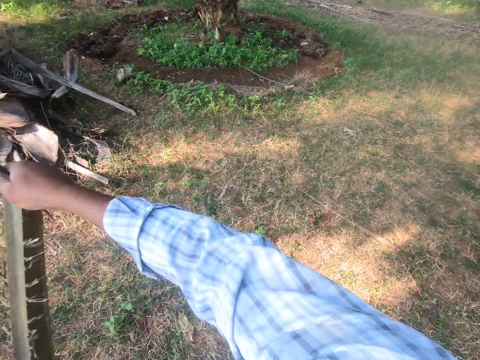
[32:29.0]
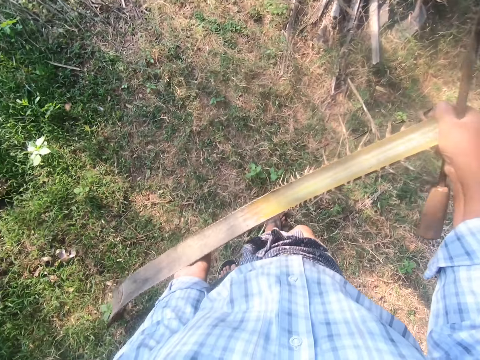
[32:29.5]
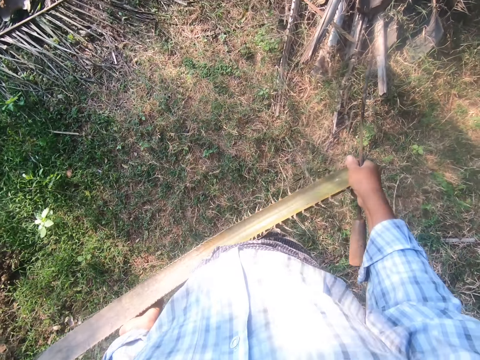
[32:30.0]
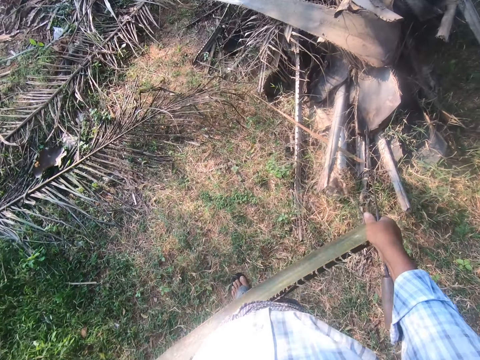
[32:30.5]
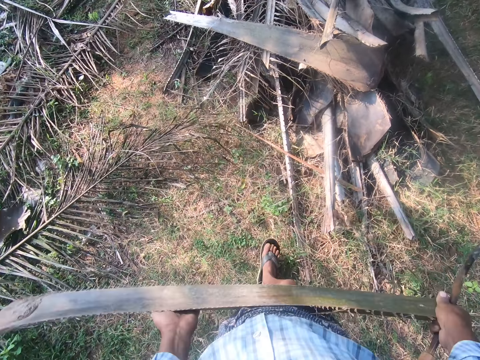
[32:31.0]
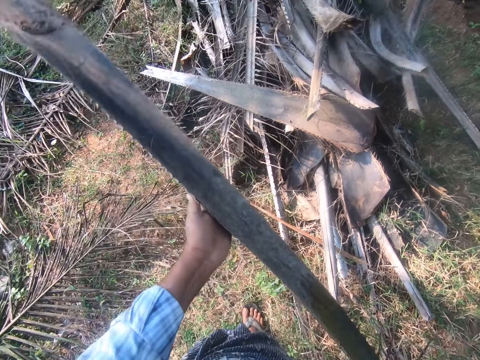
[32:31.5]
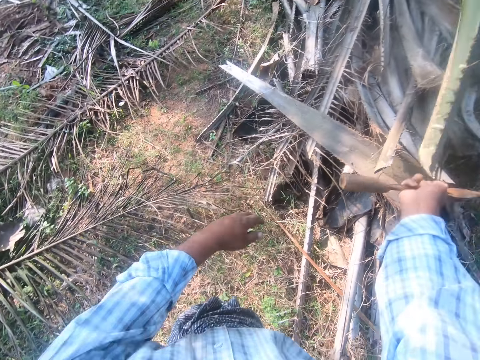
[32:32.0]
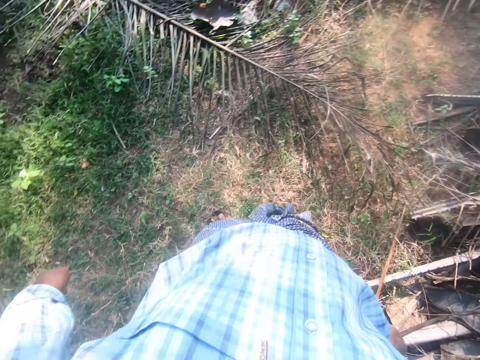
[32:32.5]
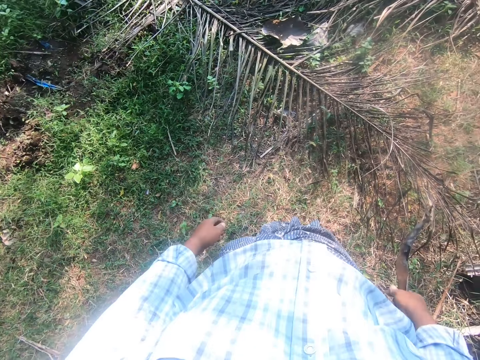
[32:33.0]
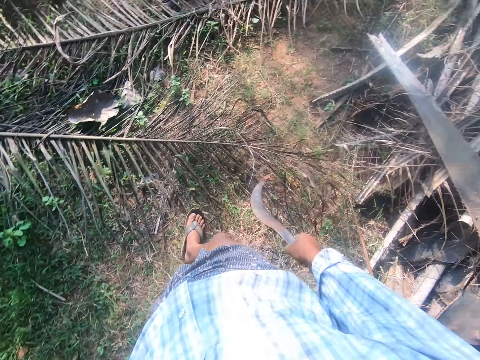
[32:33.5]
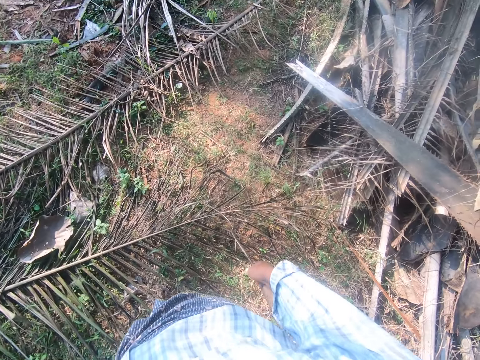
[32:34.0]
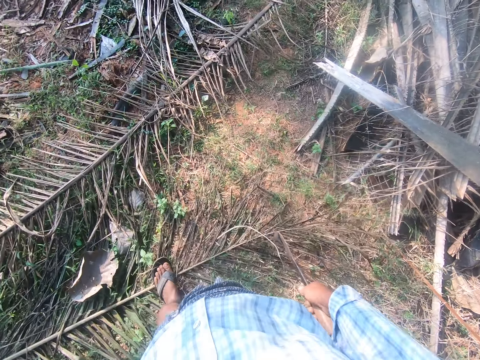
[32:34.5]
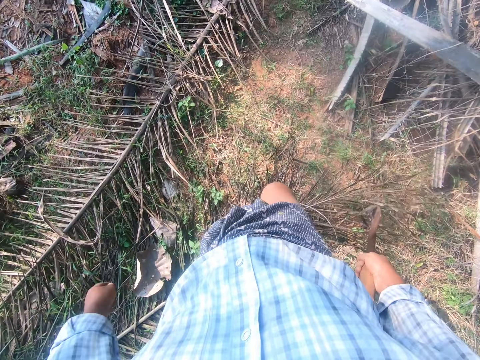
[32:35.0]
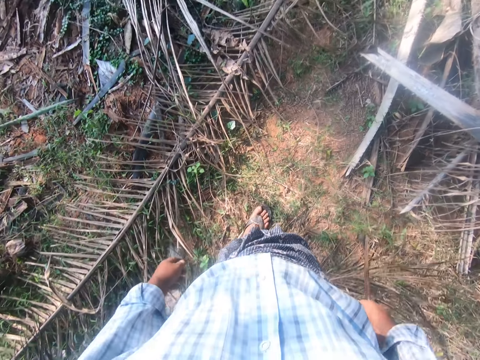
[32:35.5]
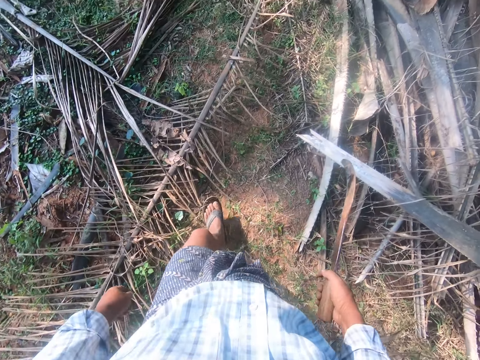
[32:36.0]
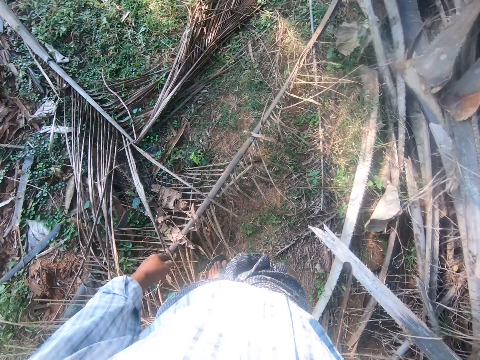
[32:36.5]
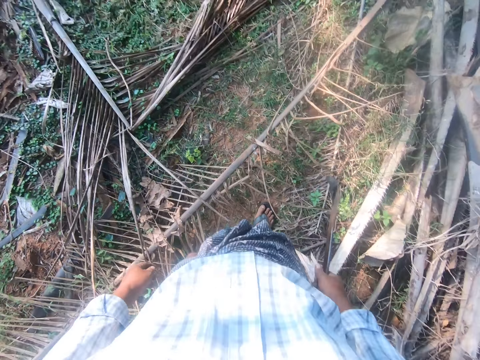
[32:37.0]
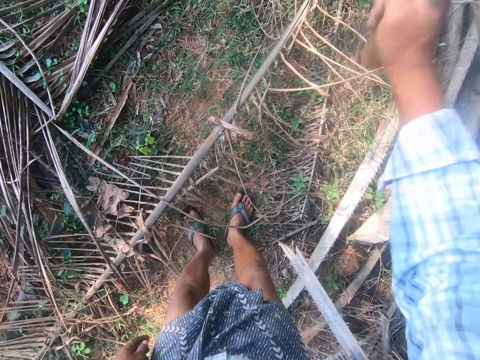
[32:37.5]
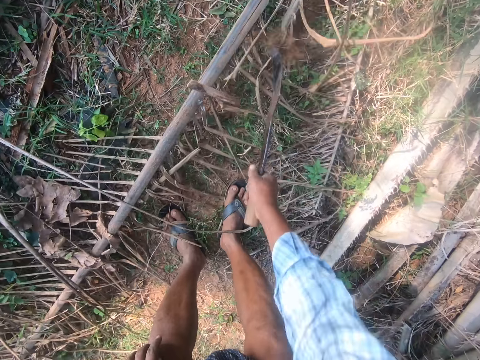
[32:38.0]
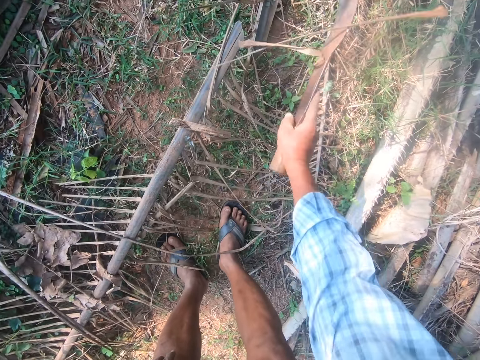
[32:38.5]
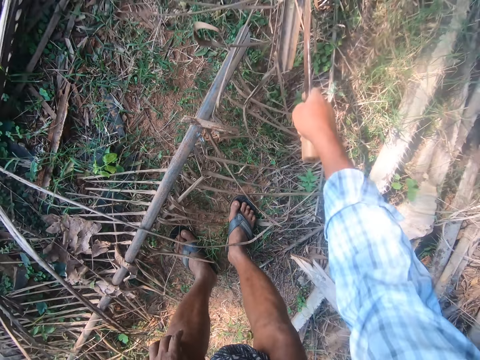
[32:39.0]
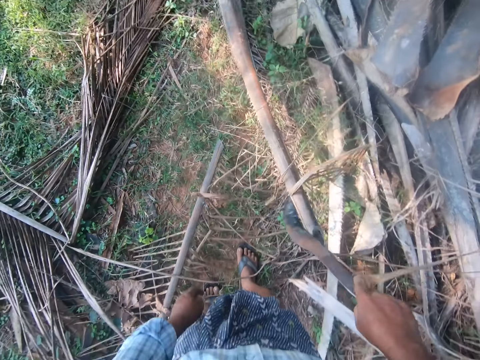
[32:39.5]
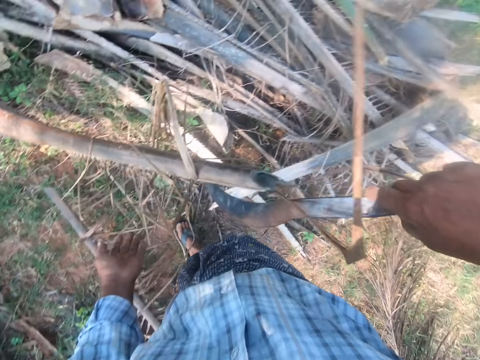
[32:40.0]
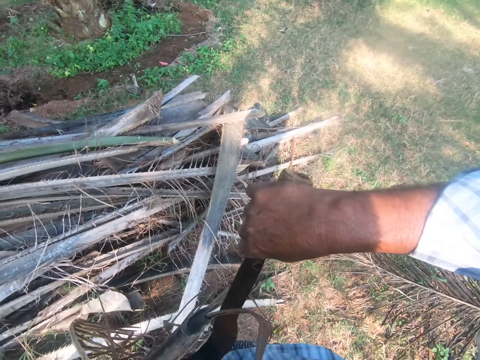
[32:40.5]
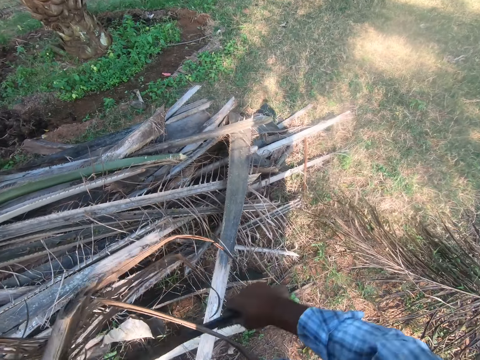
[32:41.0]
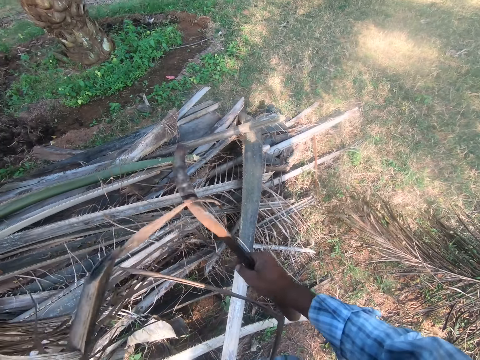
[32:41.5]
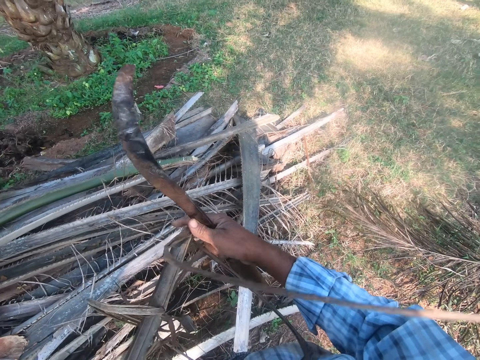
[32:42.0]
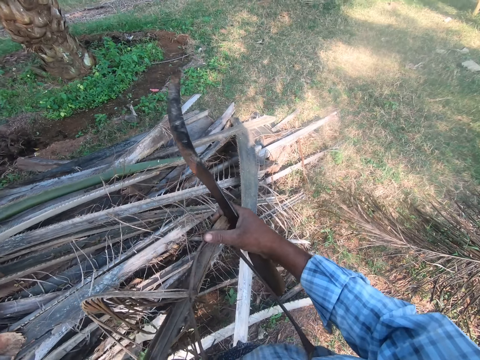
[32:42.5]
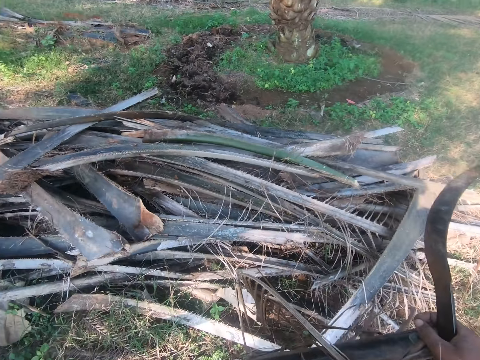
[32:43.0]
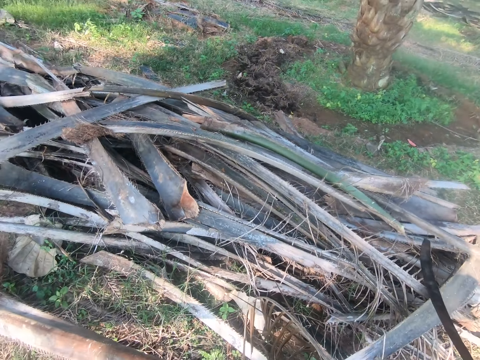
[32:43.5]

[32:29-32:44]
The camera wearer walks away with the palm rachis. They drop the rachis on a heap of rachises. They walk in the garden. They cut the palm tree. They take the palm branch.

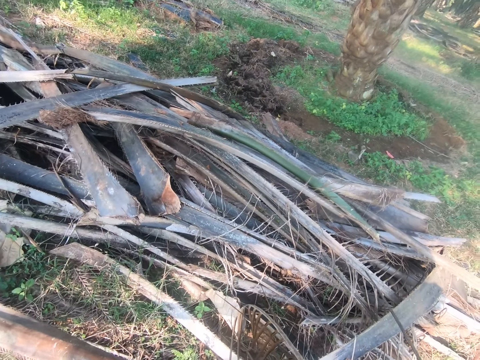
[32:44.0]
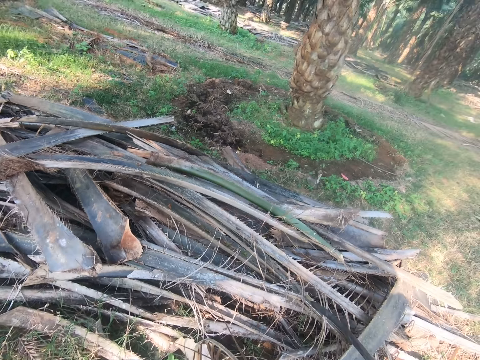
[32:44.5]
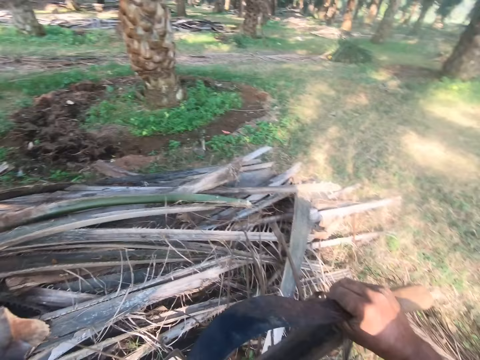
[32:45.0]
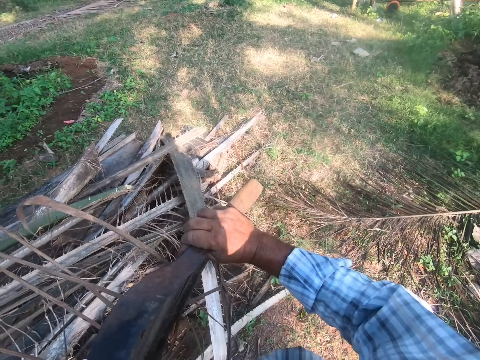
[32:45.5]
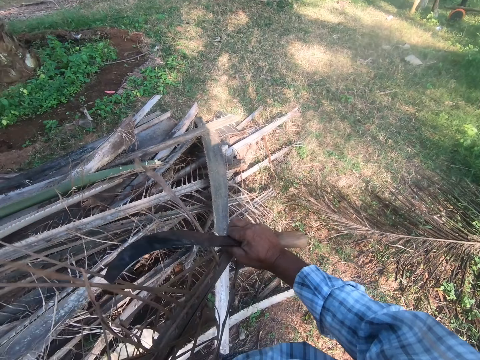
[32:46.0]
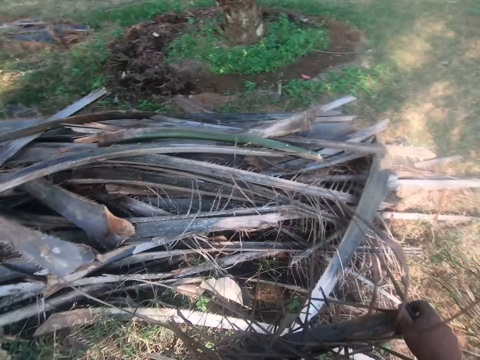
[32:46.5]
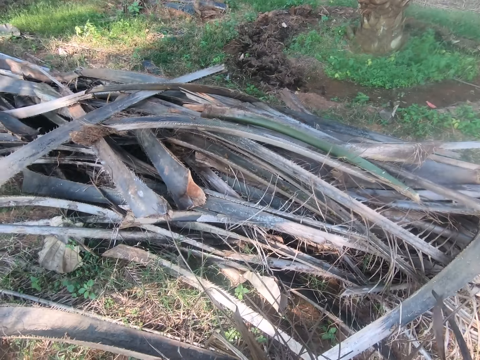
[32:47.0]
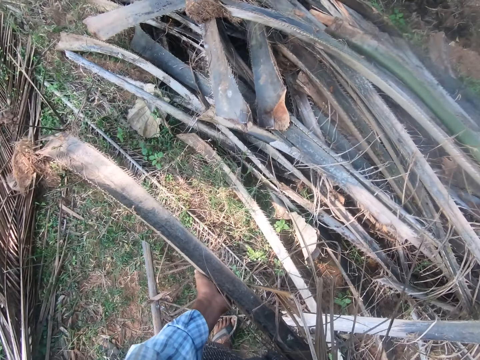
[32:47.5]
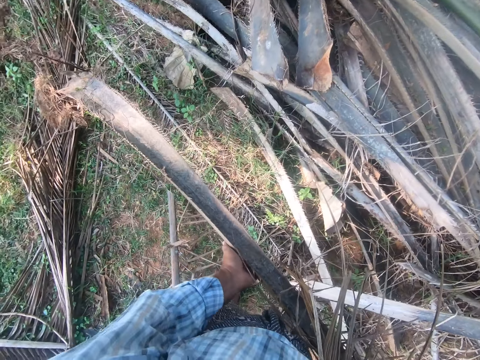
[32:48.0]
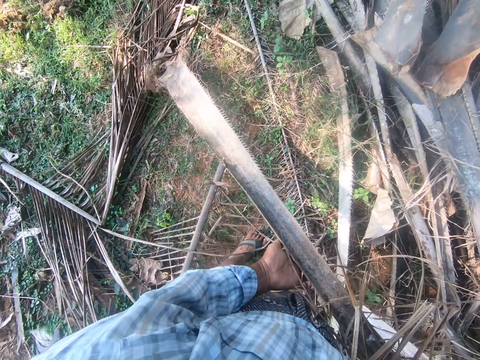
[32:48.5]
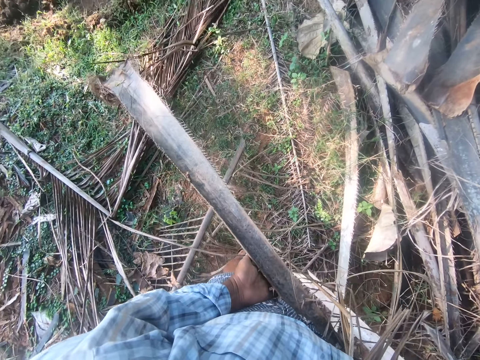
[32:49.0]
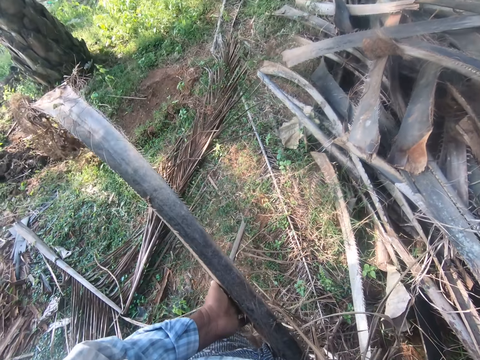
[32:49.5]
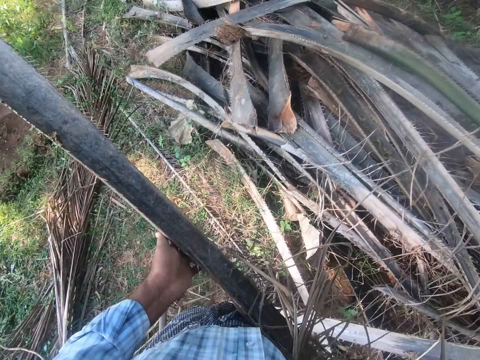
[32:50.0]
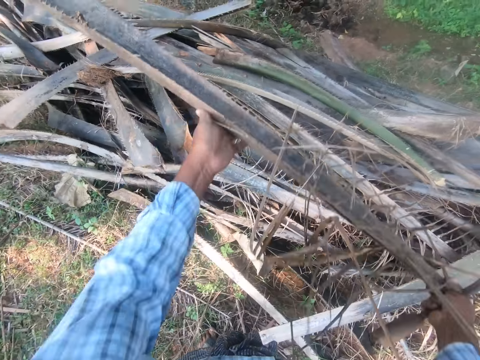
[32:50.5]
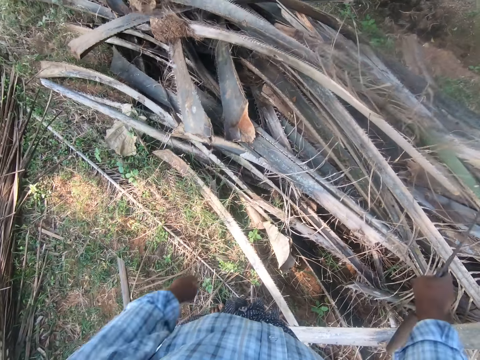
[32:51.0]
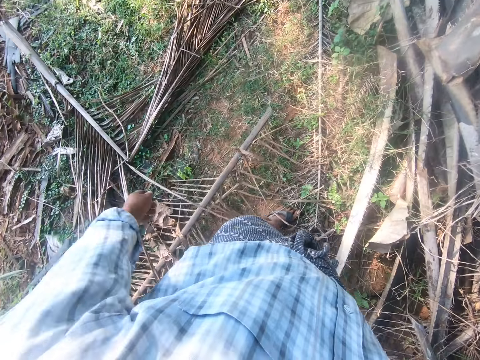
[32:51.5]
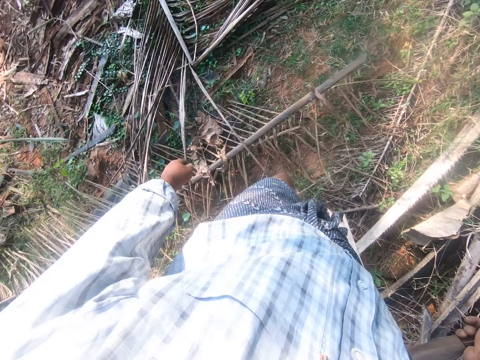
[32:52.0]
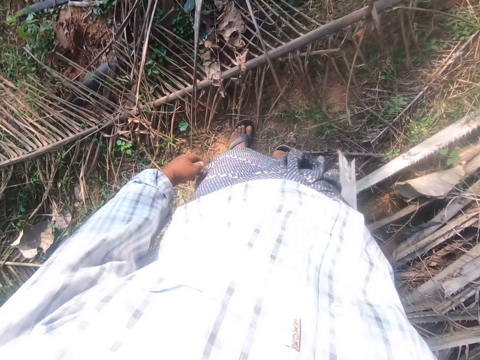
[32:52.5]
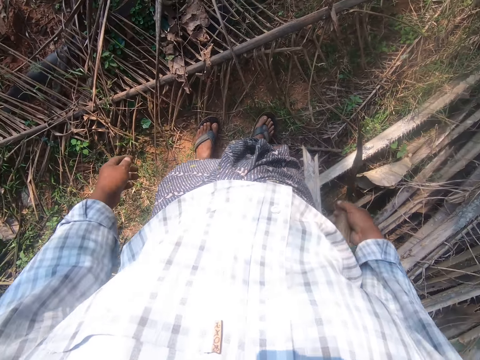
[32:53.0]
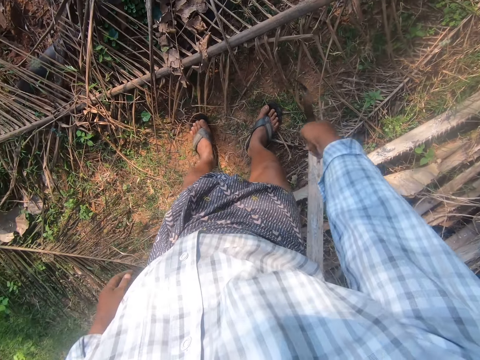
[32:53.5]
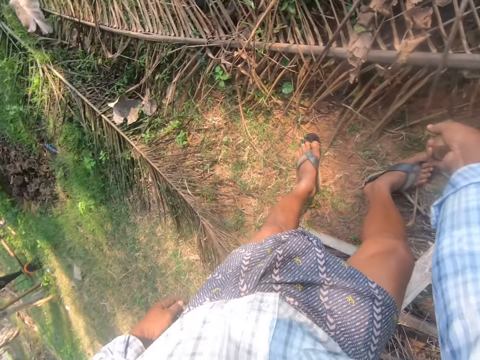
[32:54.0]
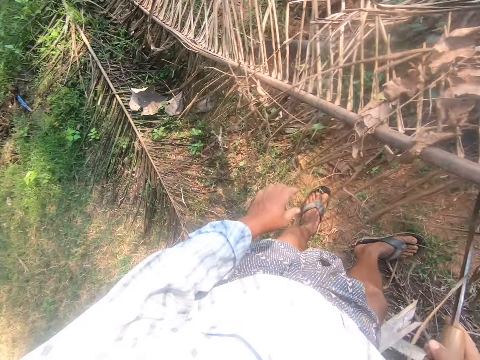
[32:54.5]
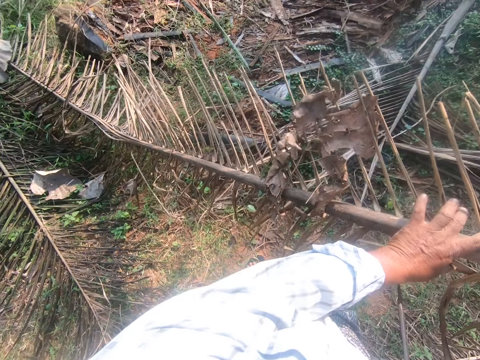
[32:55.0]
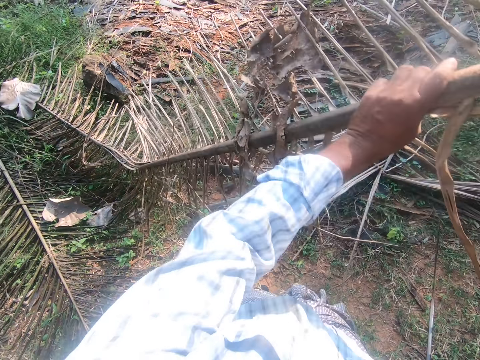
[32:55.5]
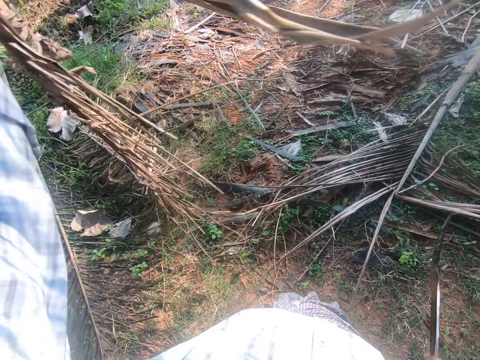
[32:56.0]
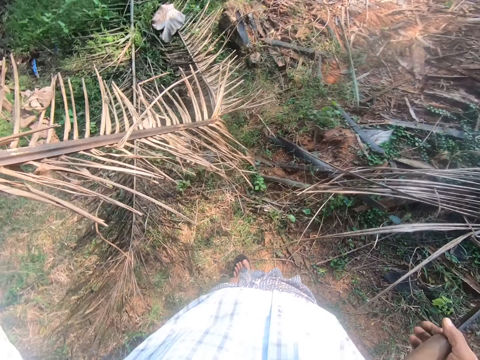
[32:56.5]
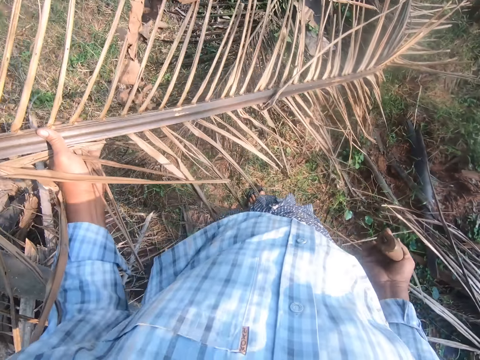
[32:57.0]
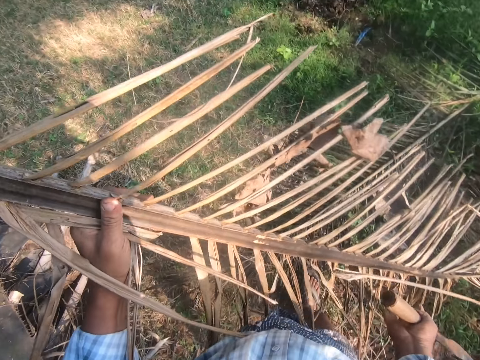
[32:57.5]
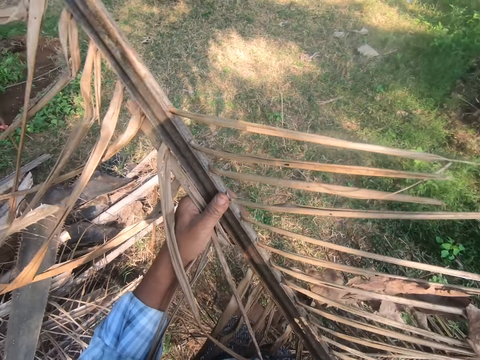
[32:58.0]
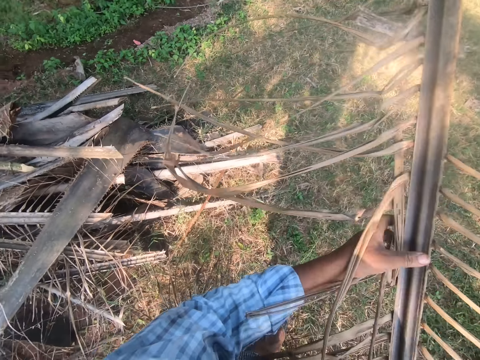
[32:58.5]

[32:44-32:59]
The camera wearer looks around. They pick a palm rachis from the ground. They throw the rachis on a heap of rachises. They pick a palm frond from the ground.
